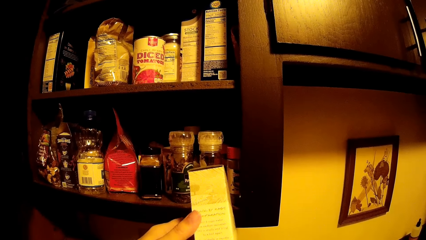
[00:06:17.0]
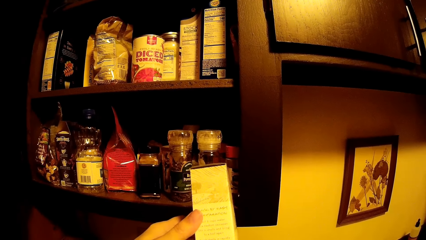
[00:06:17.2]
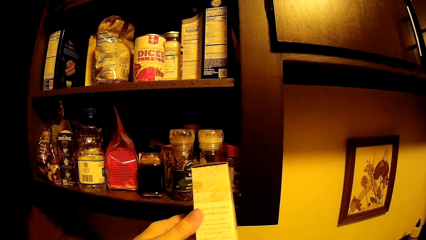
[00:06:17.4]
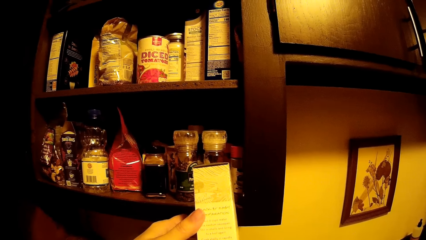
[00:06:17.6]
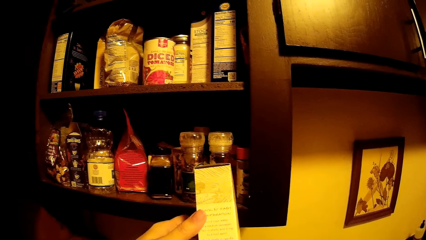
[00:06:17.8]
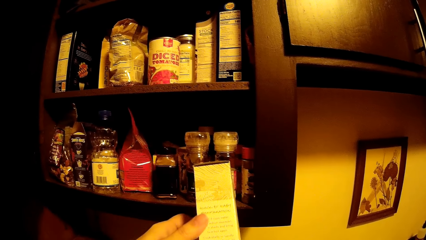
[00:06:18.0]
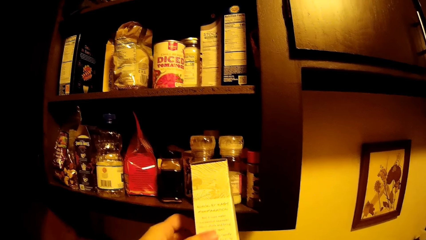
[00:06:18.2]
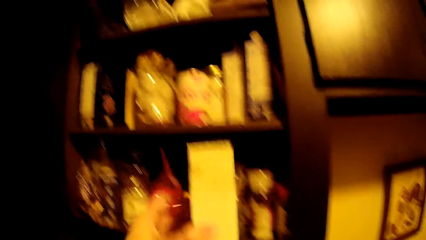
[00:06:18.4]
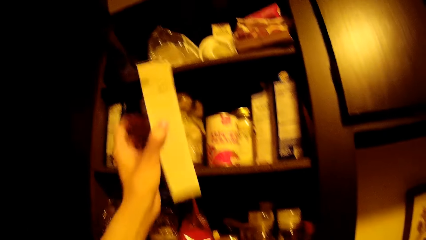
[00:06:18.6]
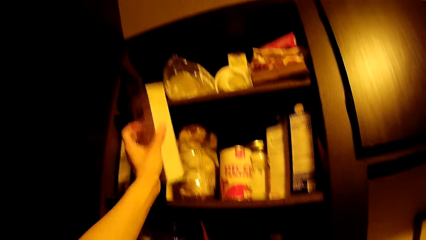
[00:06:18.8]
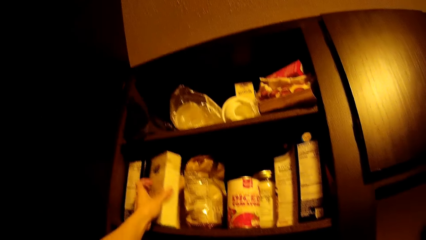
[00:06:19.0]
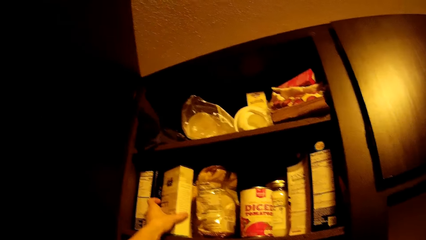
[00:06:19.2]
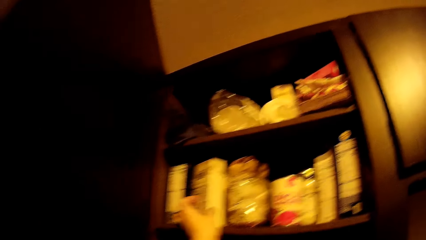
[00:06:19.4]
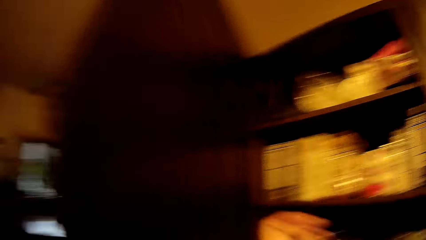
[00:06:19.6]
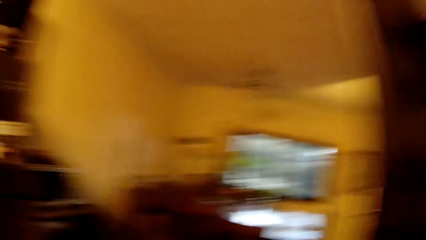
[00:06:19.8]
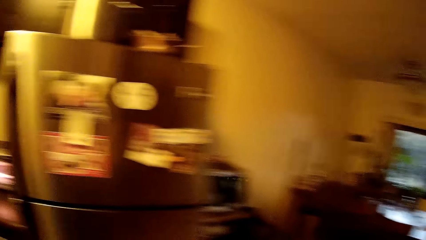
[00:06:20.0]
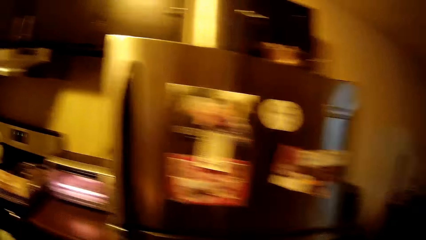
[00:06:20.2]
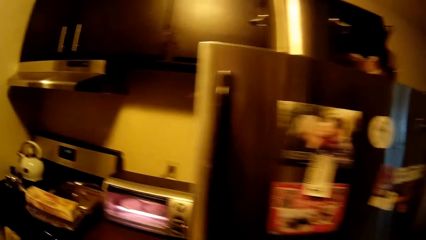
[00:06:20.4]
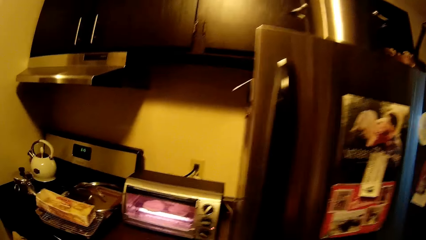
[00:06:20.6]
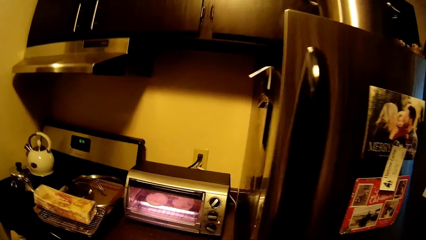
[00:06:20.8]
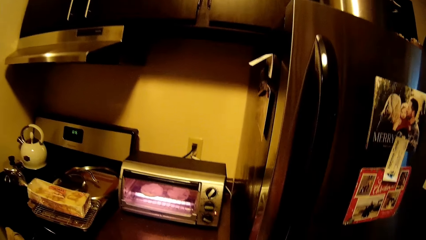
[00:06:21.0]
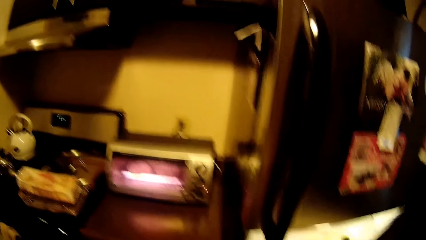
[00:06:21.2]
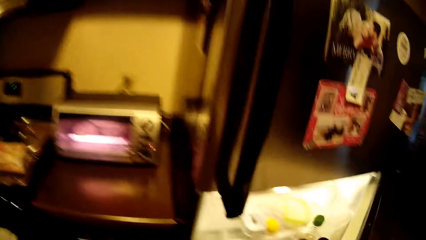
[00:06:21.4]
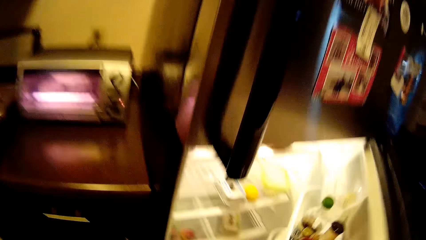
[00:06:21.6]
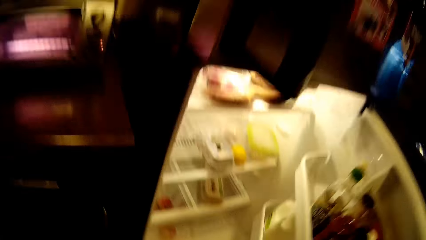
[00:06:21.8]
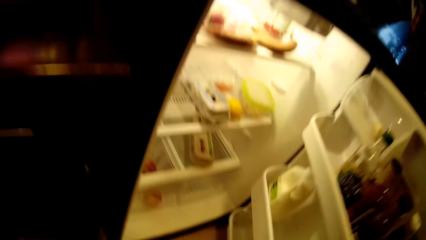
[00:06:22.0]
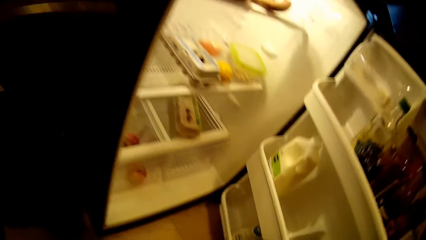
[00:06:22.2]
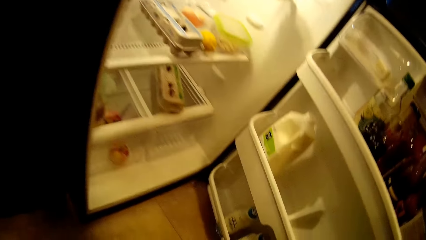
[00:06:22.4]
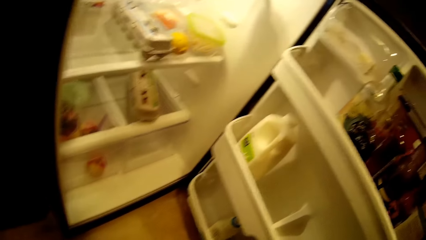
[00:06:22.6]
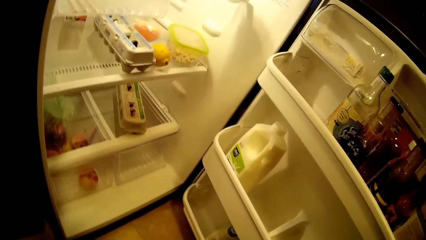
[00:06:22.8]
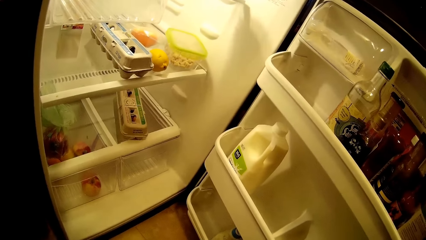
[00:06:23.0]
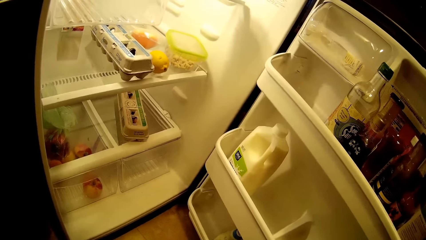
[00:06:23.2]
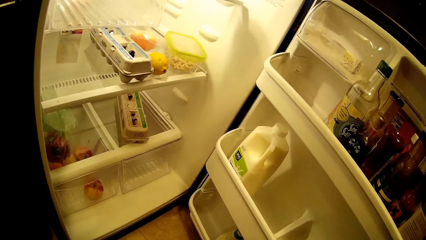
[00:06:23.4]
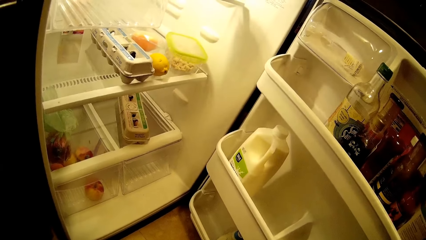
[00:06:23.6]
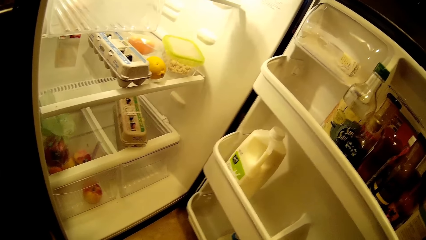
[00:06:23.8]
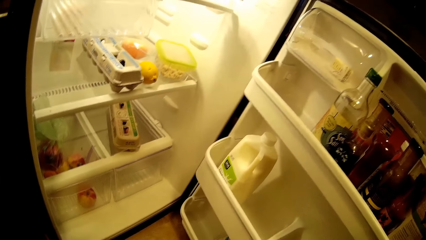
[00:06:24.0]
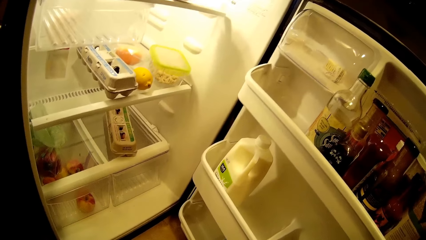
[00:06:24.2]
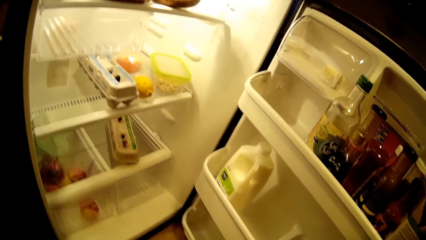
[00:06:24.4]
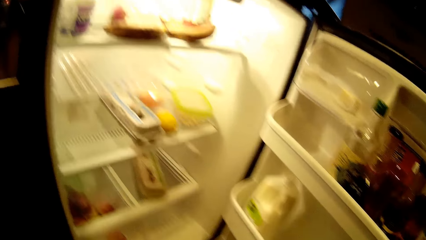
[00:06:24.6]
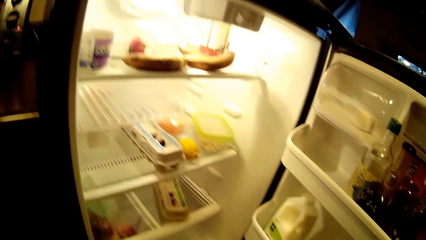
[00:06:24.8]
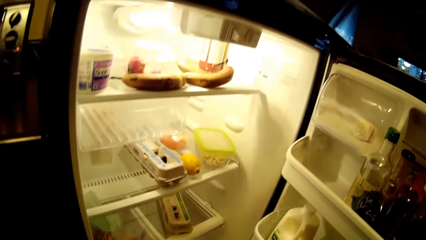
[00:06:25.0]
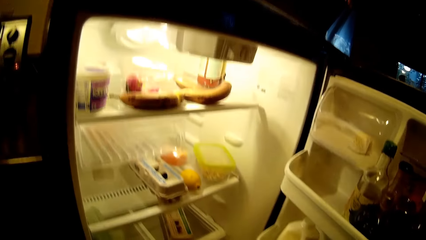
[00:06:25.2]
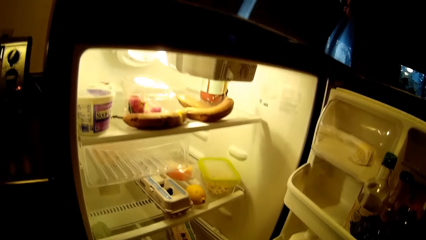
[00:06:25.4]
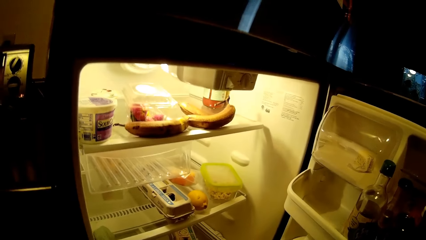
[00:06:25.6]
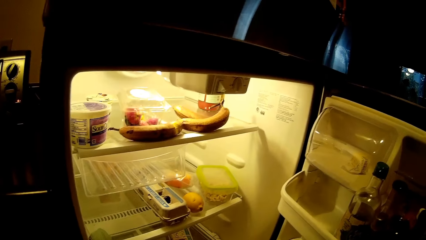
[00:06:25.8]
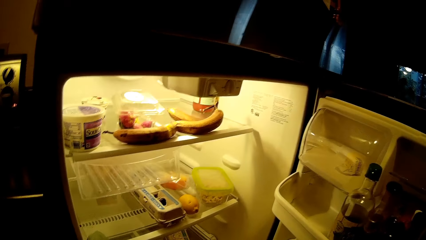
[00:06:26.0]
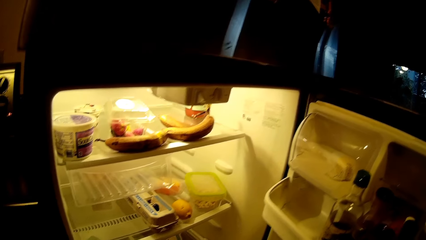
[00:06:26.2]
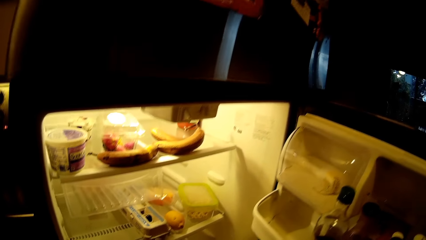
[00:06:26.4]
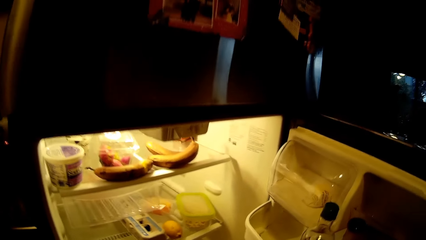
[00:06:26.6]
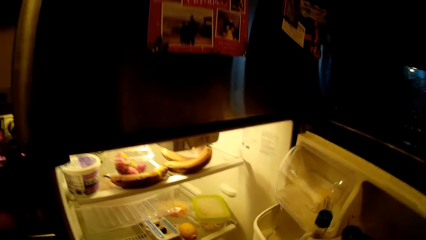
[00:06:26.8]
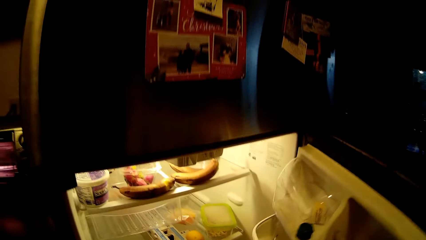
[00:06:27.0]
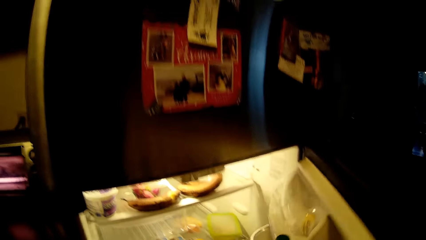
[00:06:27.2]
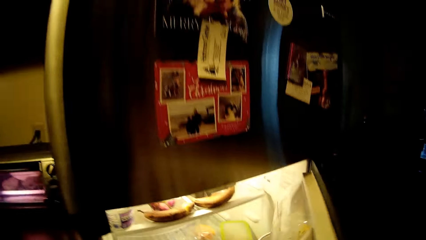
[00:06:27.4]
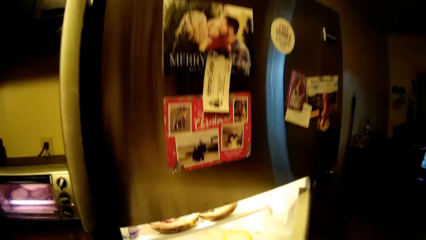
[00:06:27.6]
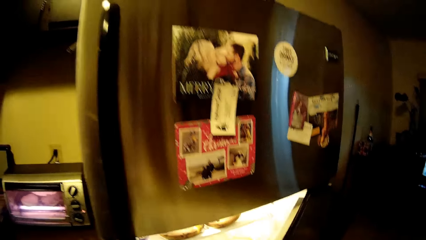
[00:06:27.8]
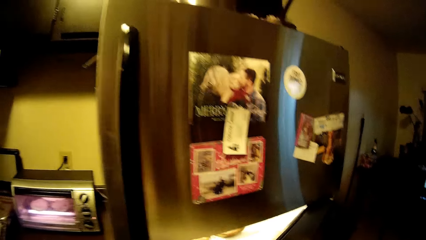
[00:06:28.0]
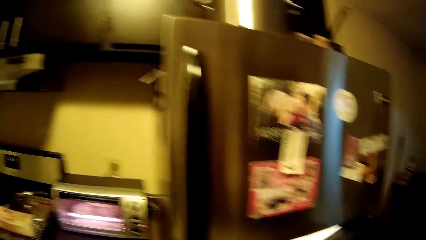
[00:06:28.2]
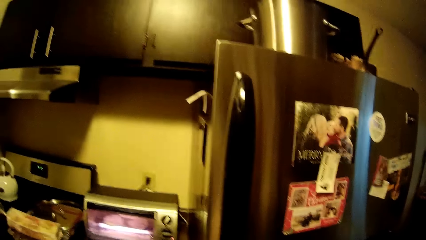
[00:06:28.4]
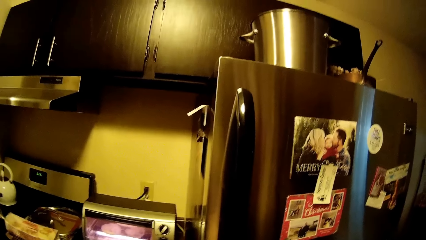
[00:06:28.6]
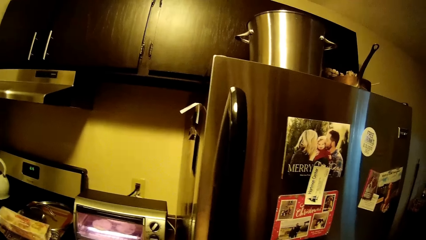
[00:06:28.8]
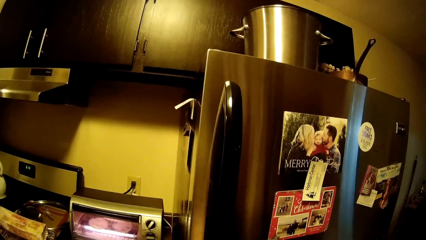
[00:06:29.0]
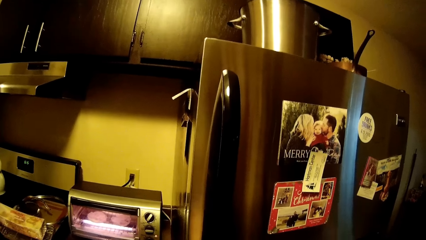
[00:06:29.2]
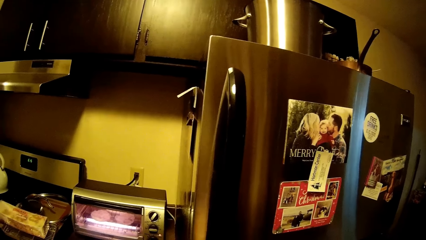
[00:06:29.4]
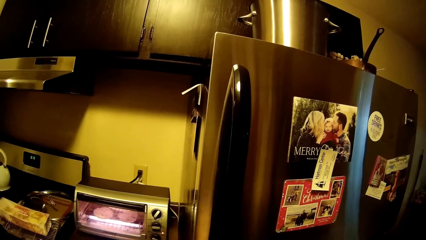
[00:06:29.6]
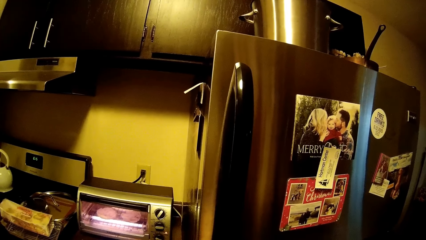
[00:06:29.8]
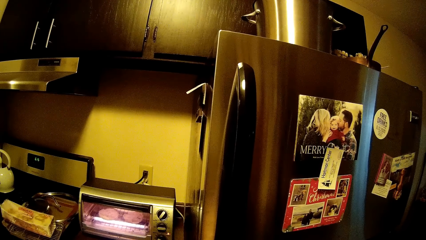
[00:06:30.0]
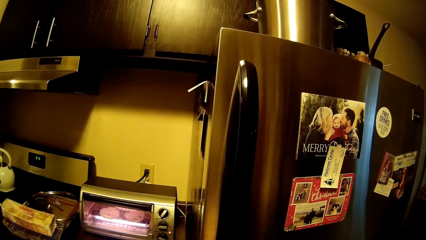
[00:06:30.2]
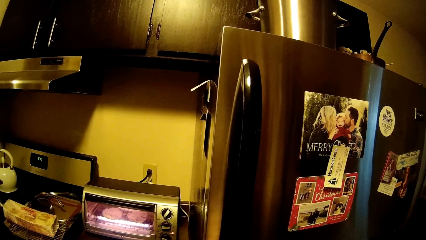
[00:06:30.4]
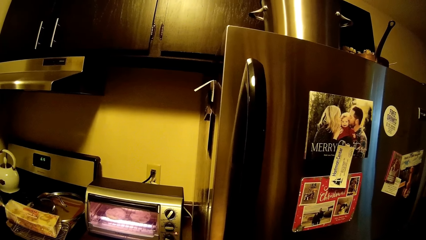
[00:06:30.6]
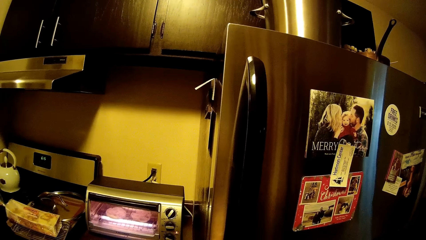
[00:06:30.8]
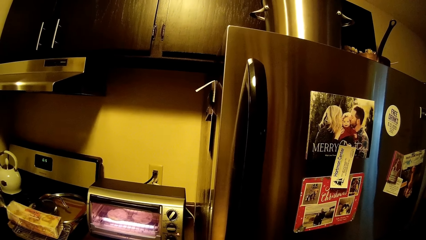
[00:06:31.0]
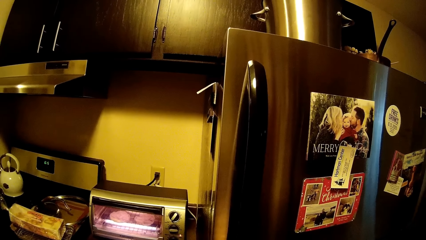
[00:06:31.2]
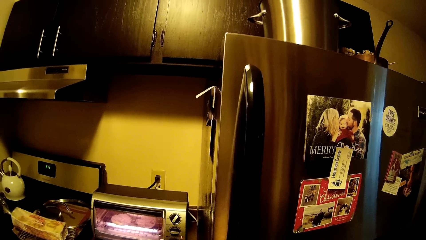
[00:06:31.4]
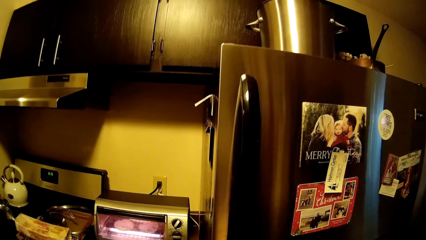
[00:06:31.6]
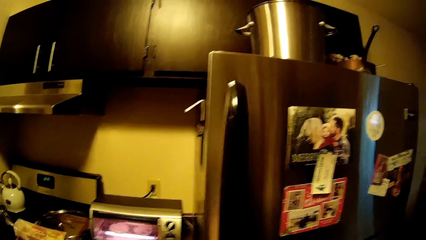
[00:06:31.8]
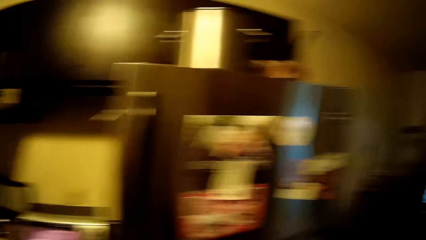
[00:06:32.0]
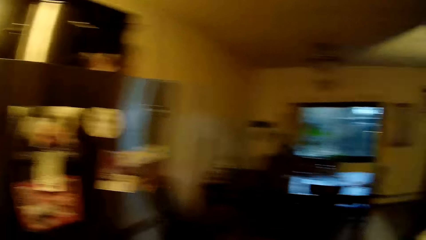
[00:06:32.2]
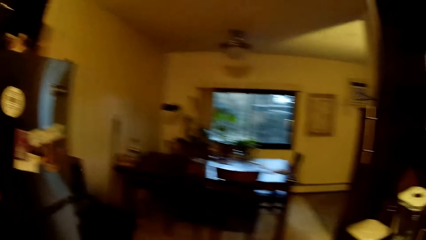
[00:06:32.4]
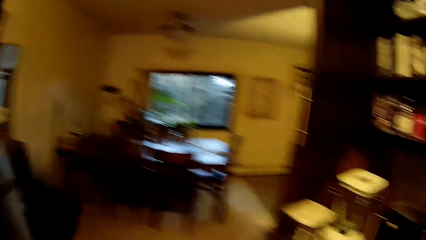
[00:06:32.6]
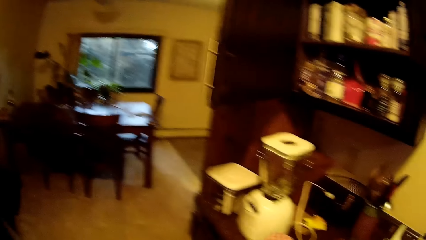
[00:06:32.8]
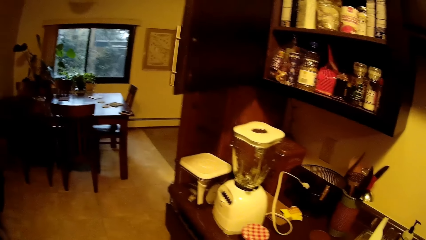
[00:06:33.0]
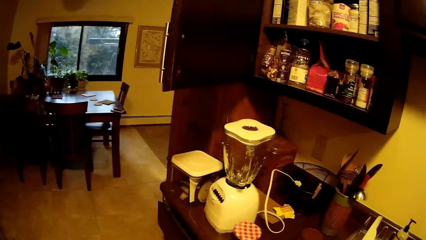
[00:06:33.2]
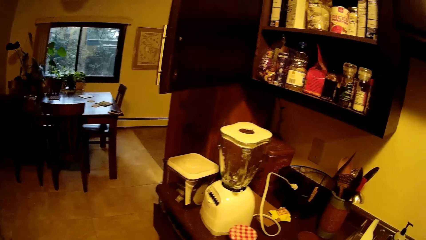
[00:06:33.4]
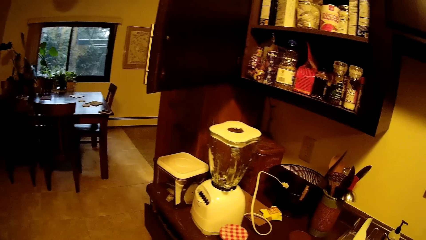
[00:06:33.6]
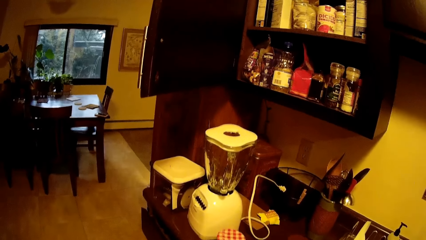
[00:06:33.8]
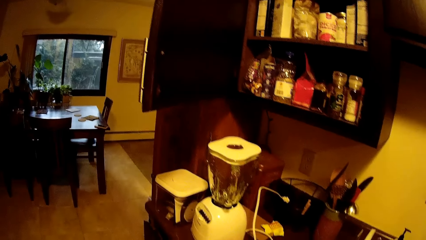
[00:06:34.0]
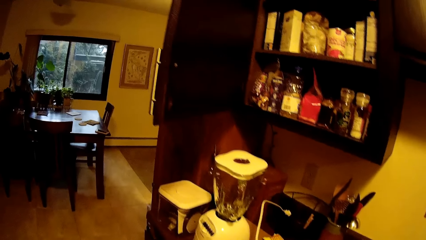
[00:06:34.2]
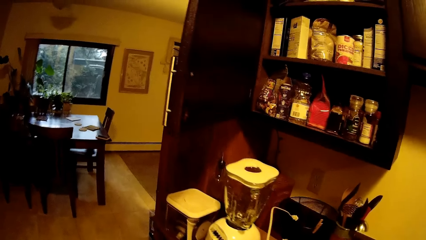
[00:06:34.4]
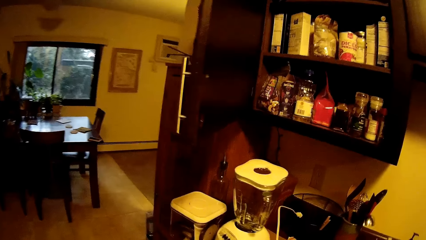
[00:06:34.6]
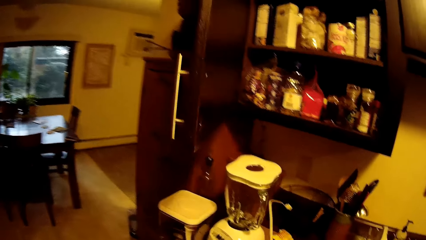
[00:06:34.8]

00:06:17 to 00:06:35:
The camera wearer adjusts a packet of cereals in his hands. He places the pack of pasta inside the kitchen cabinet with his left hand. He walks around a room. He opens the refrigerator with his right hand. He looks inside the fridge. He closes the refrigerator with his right hand. He looks around a kitchen and walks around the kitchen.
